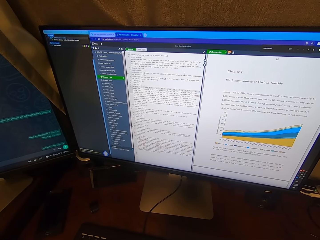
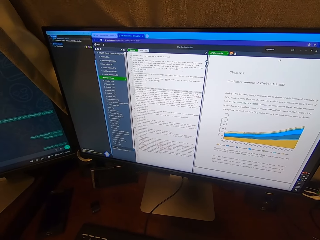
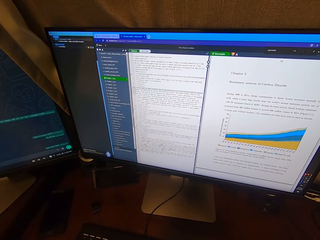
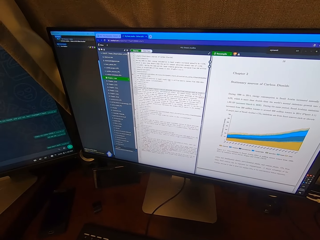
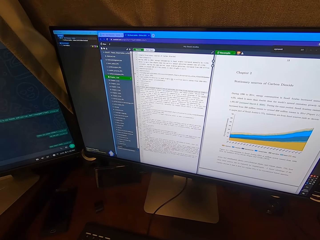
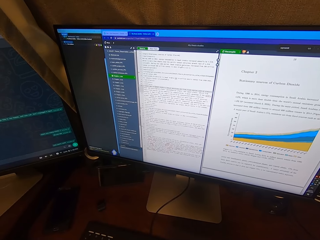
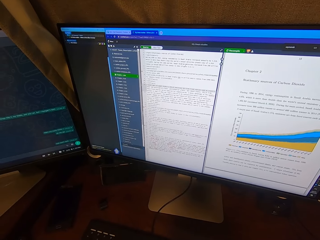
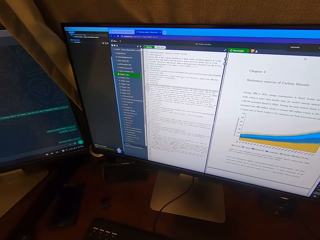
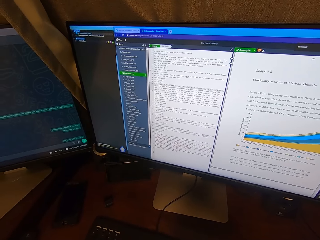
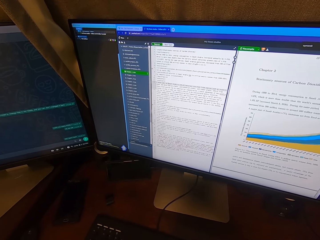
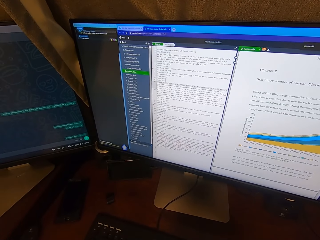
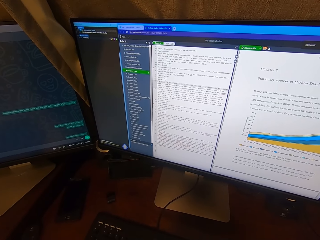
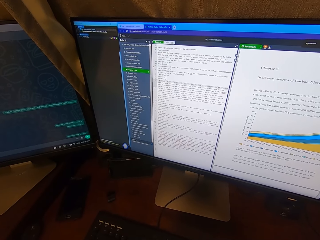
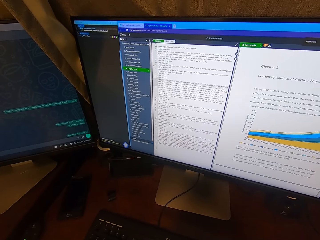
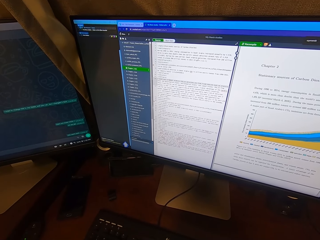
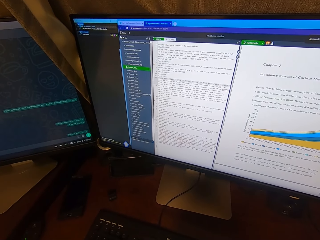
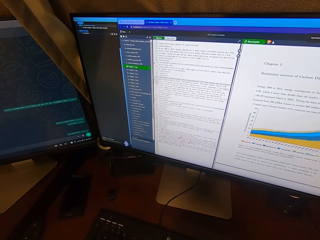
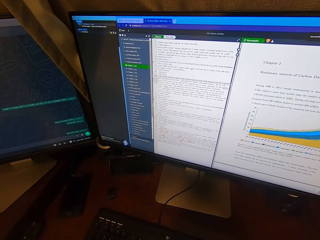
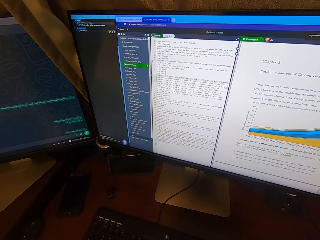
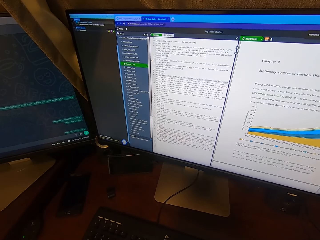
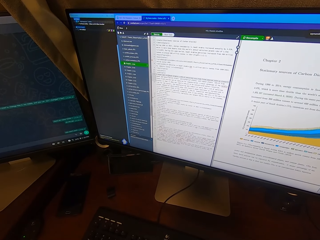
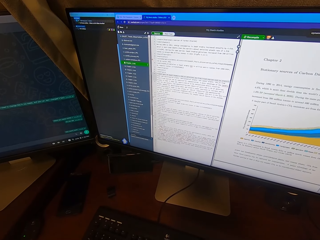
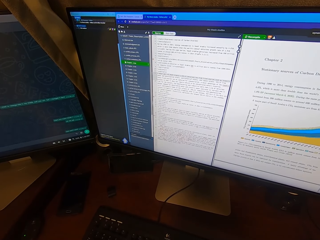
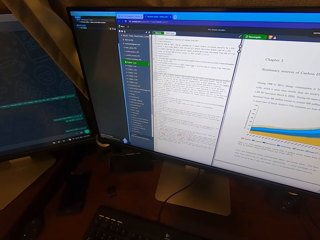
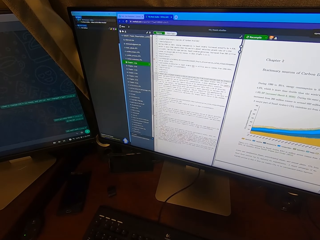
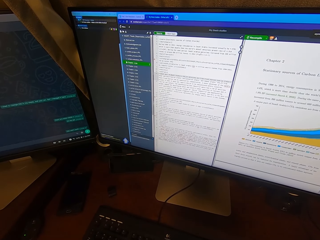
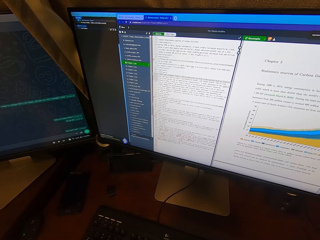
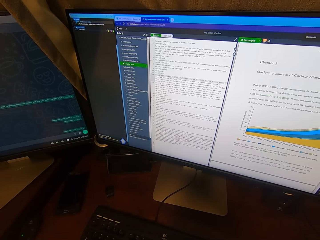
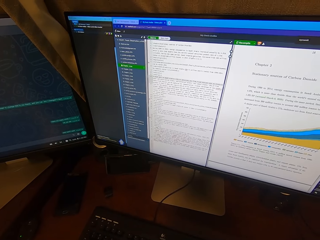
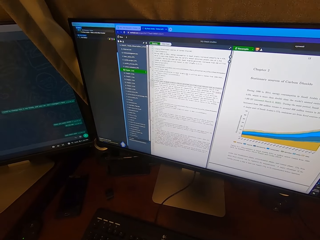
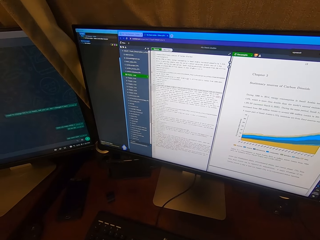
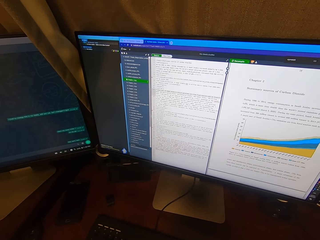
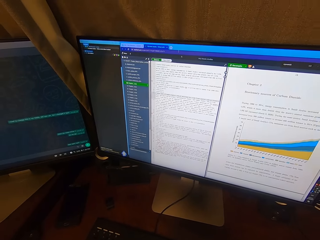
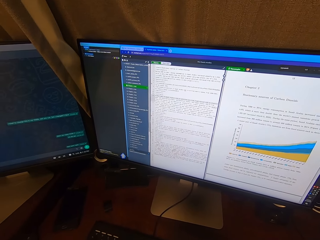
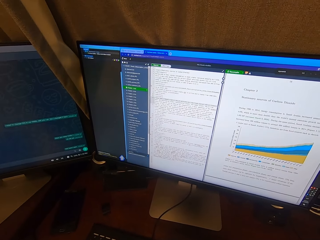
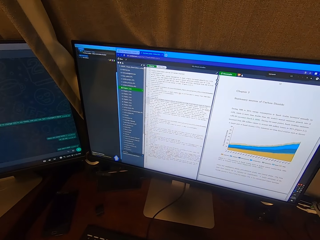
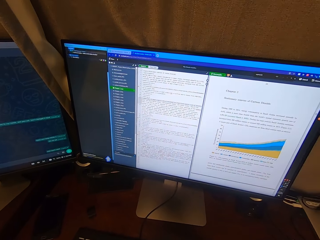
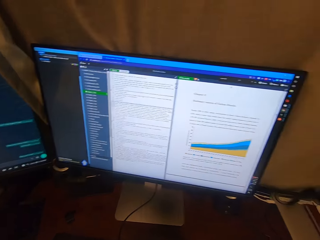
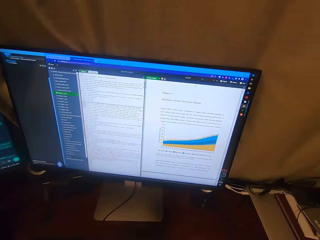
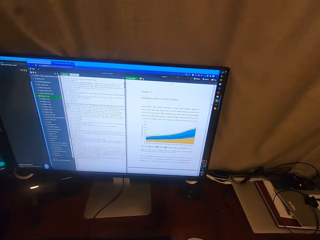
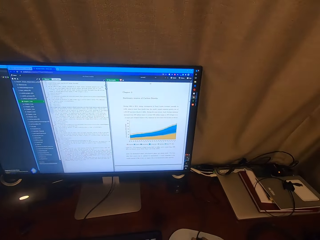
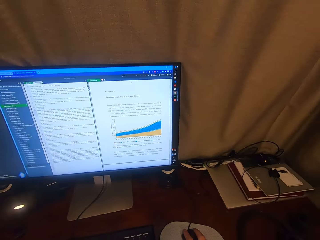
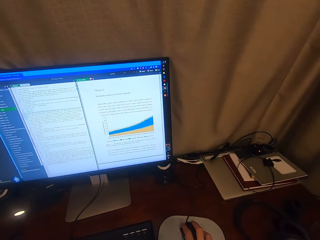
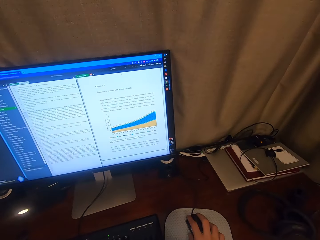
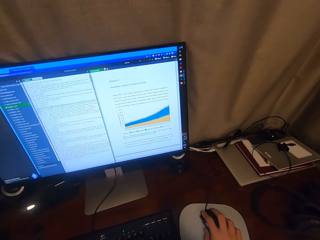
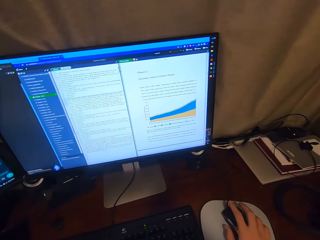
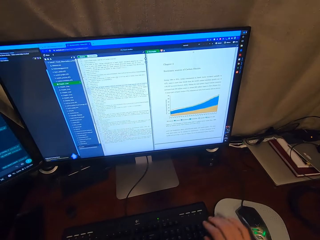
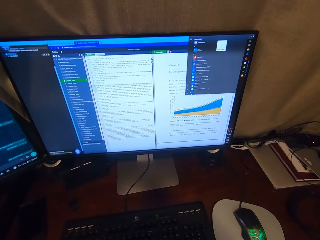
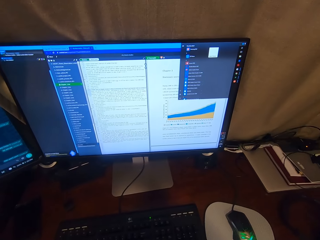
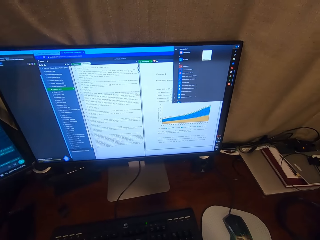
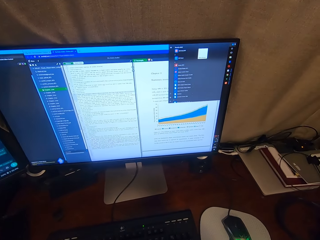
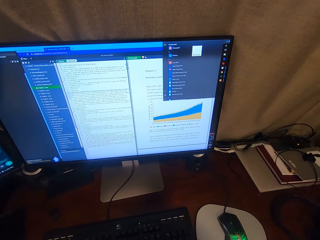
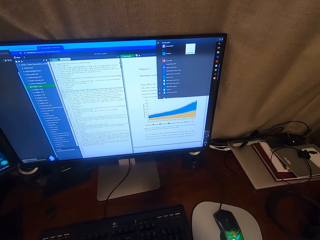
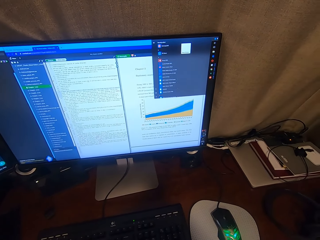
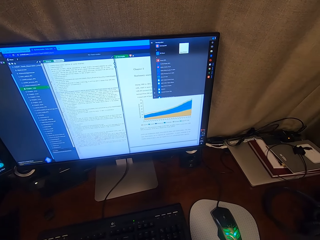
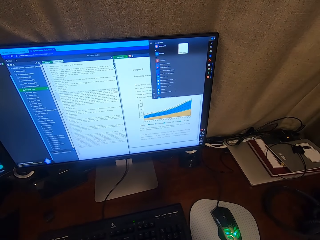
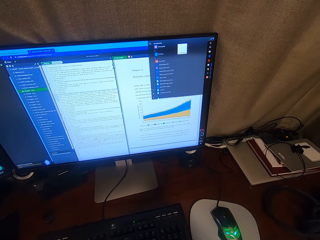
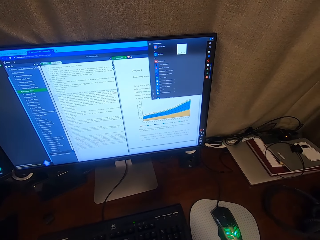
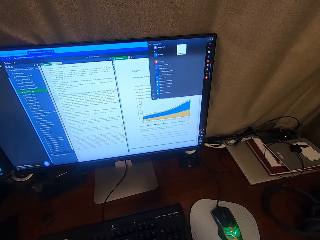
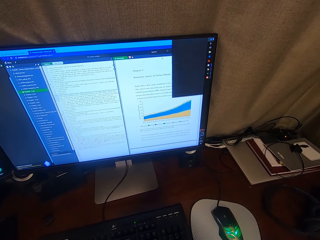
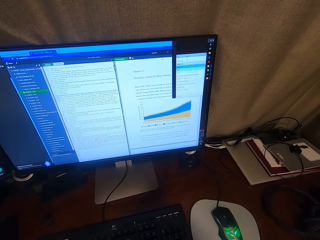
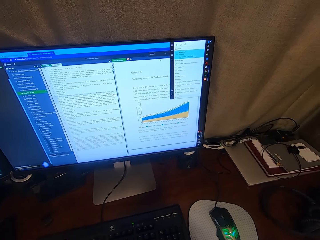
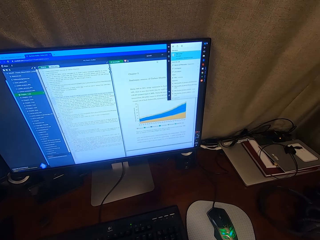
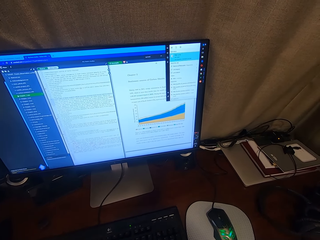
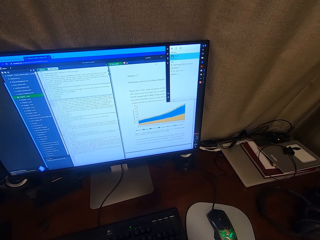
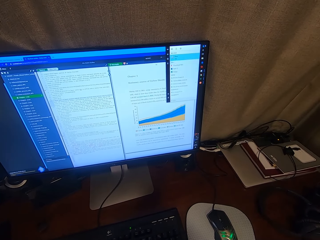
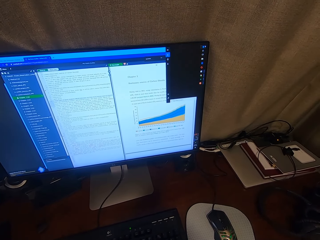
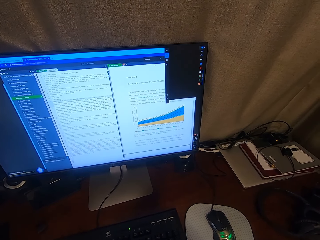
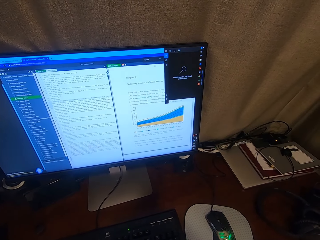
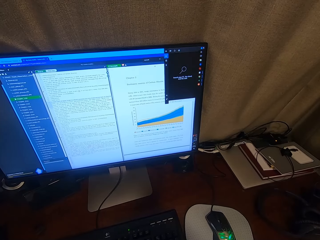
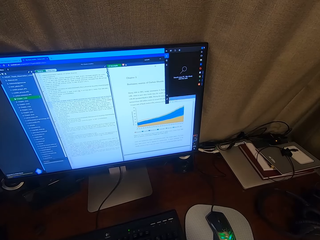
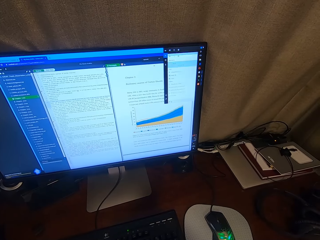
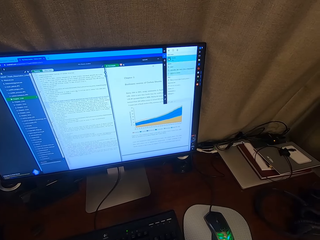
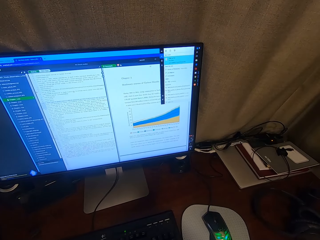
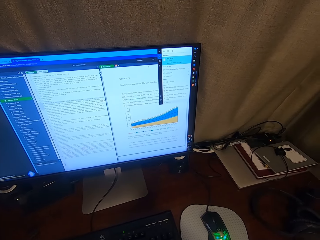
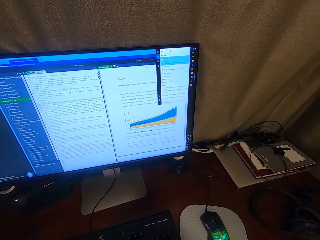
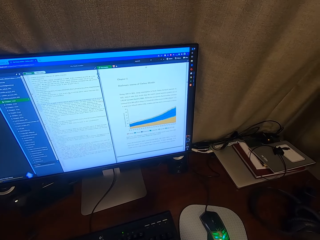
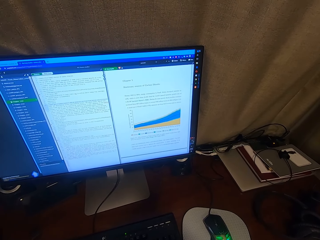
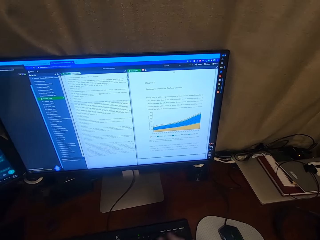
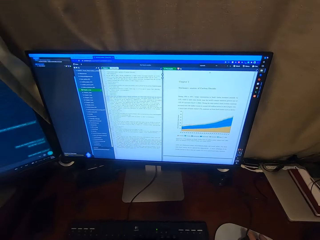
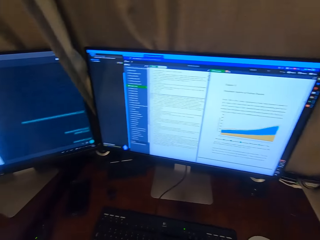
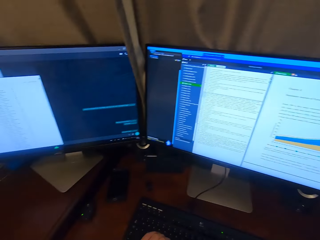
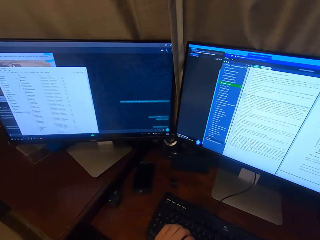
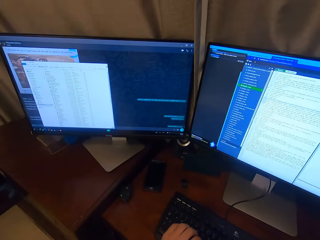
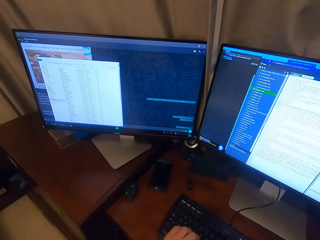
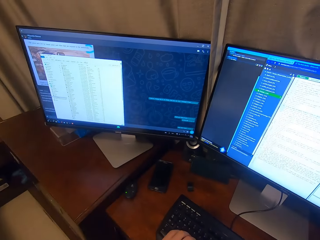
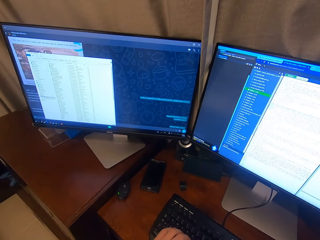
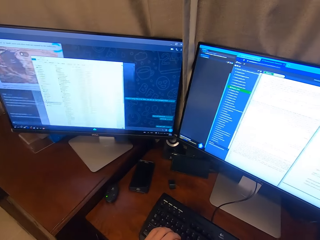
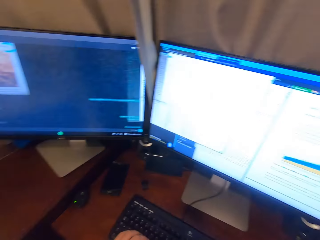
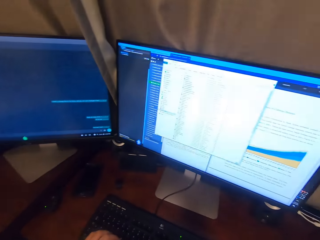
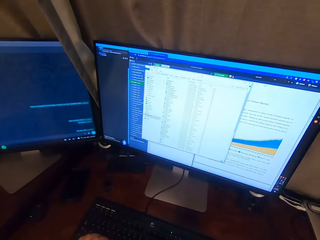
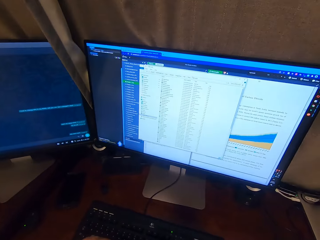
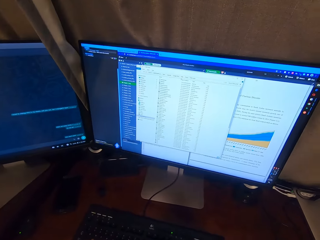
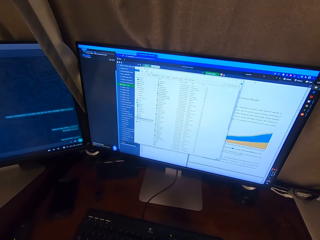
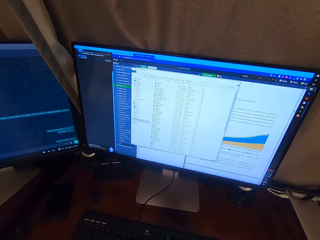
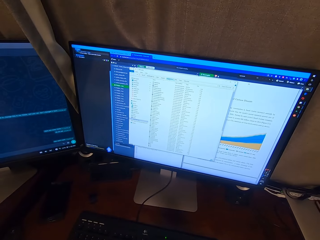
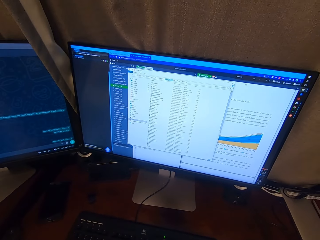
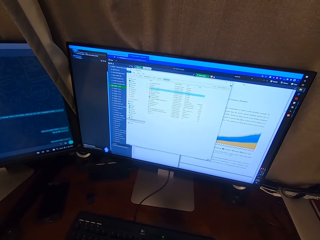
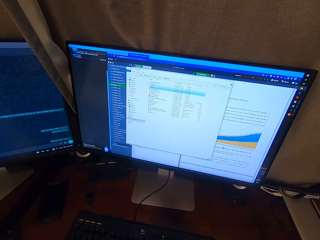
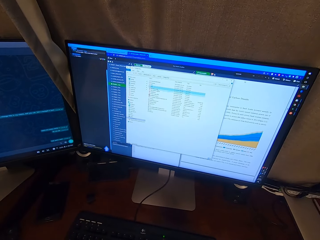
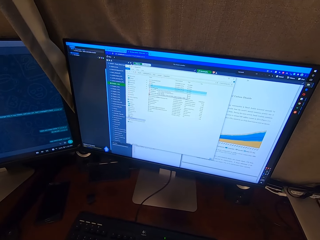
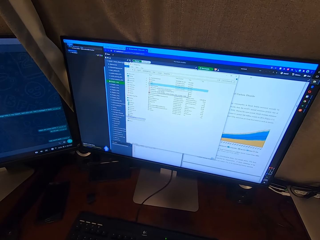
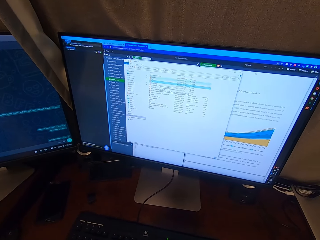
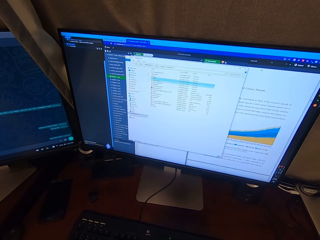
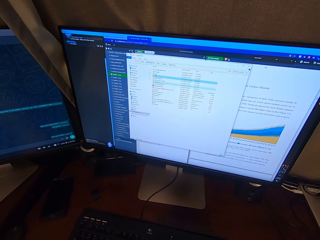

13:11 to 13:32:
The camera wearer reads the chat on the other computer. She operates the keyboard of the desktop with both hands. She works on the computer. She transfers a document from one computer to another. She operates the mouse of the desktop with her right hand. She operates the keyboard of the desktop with her left hand. She operates the mouse of the desktop with her right hand. She works on the computer.
